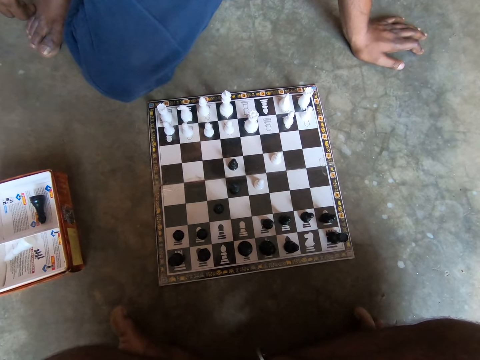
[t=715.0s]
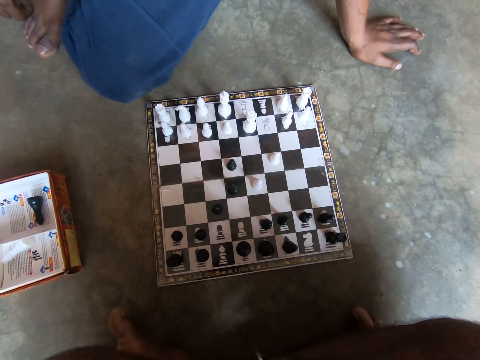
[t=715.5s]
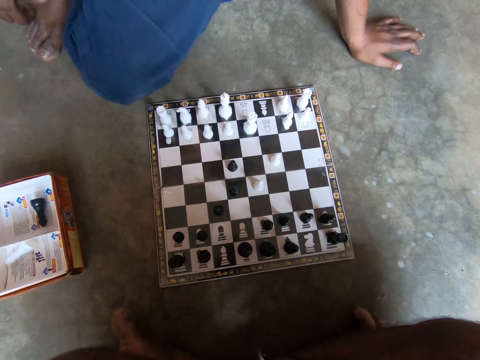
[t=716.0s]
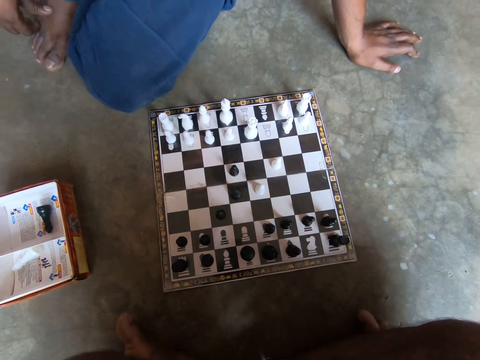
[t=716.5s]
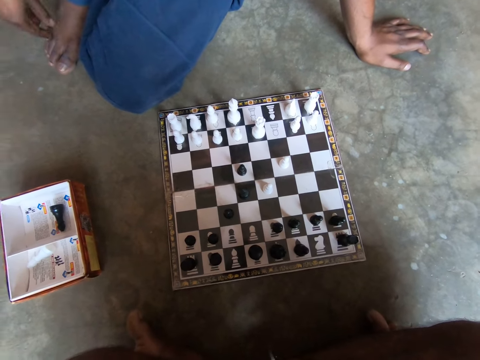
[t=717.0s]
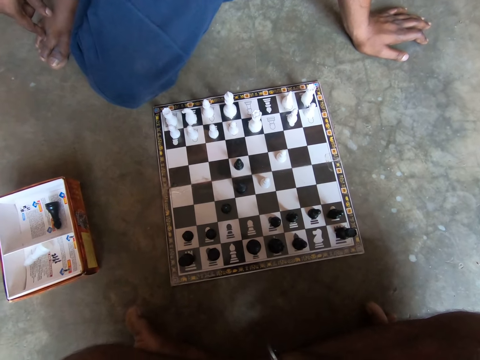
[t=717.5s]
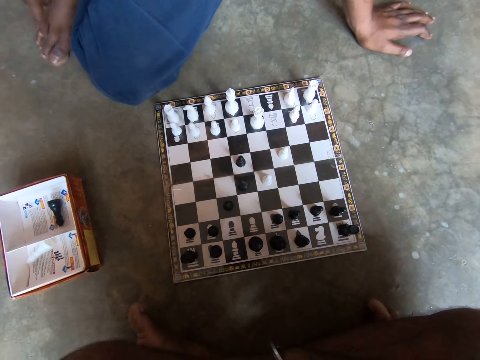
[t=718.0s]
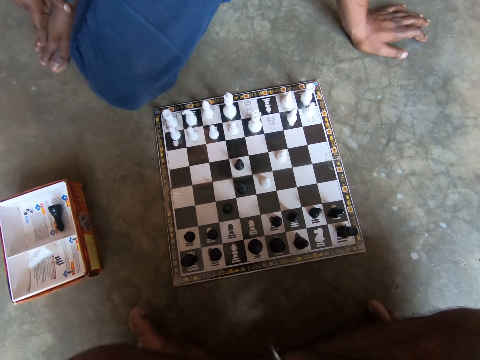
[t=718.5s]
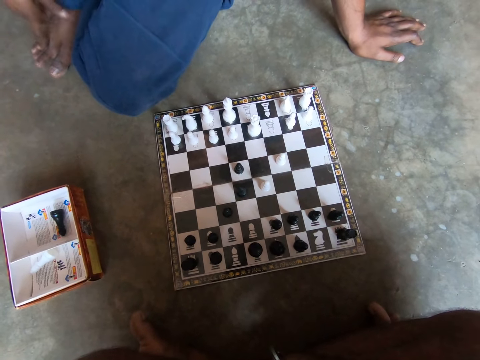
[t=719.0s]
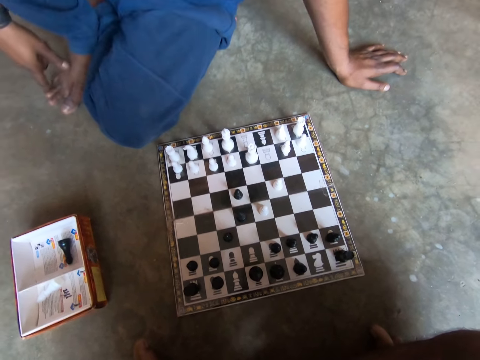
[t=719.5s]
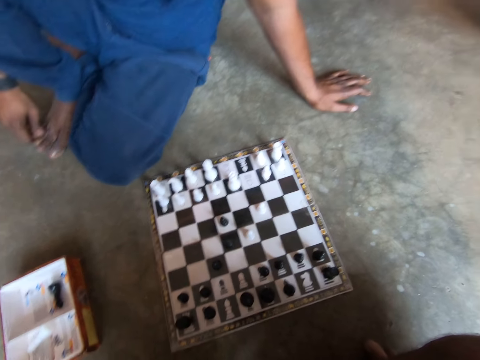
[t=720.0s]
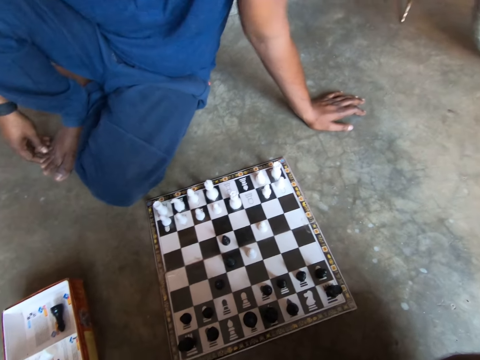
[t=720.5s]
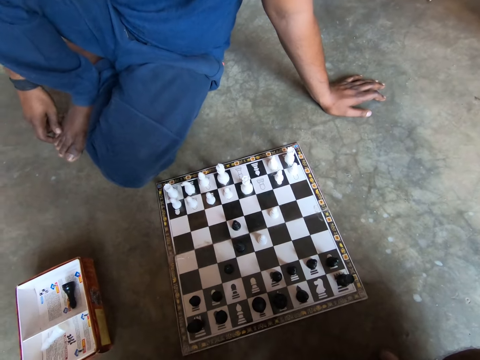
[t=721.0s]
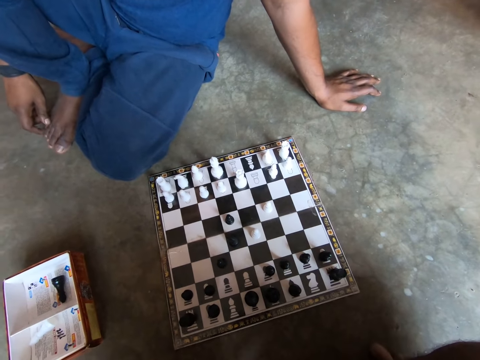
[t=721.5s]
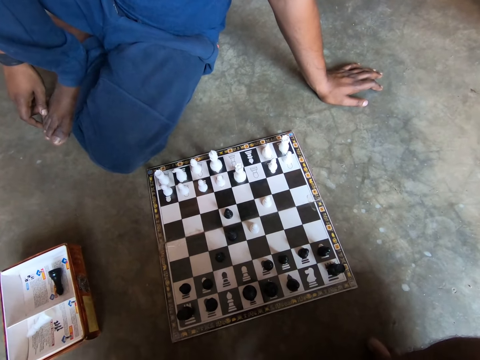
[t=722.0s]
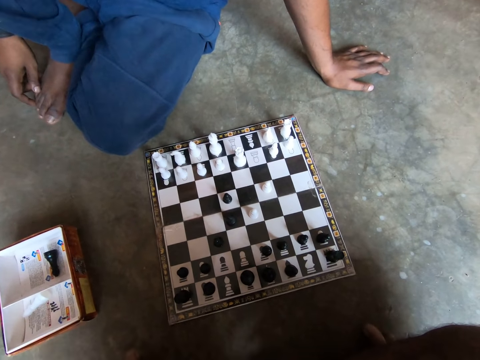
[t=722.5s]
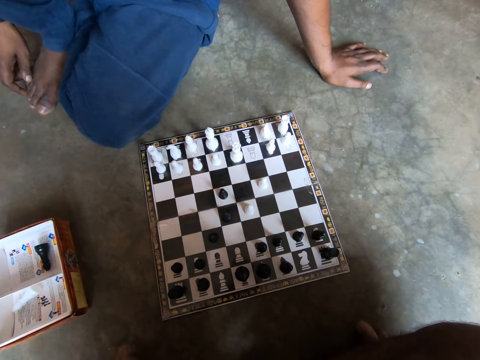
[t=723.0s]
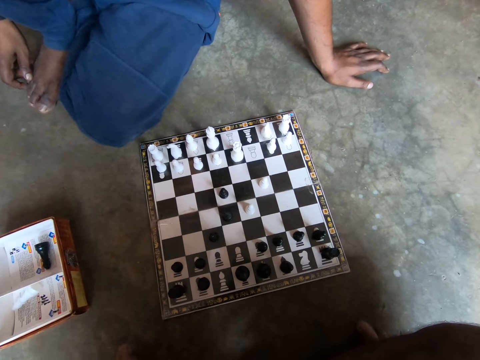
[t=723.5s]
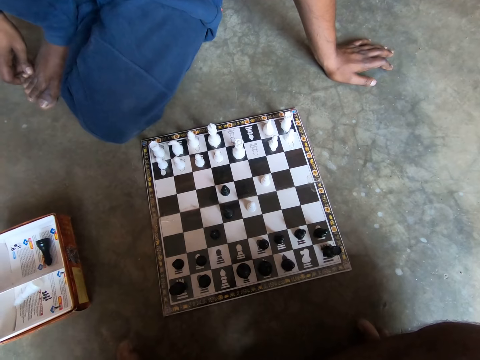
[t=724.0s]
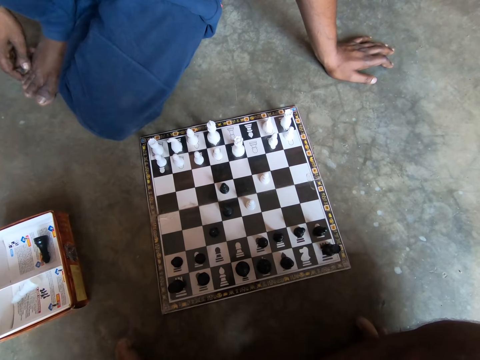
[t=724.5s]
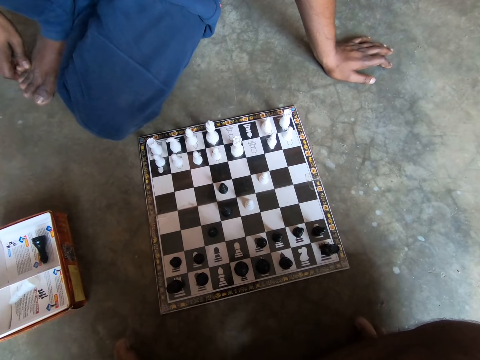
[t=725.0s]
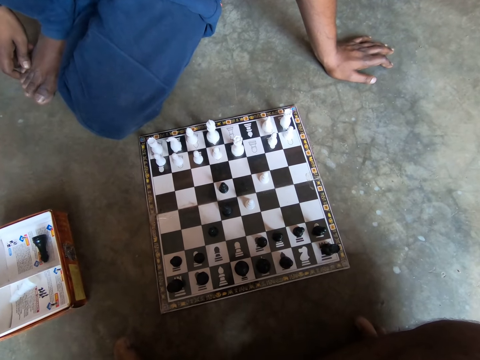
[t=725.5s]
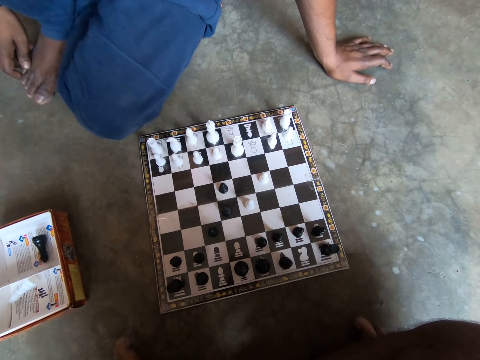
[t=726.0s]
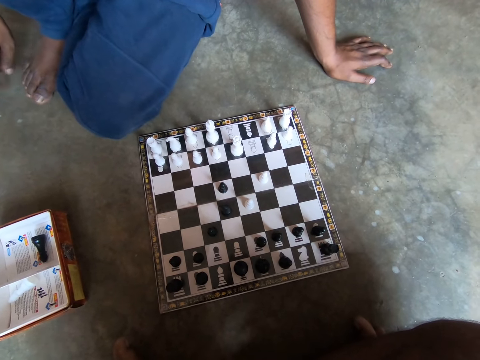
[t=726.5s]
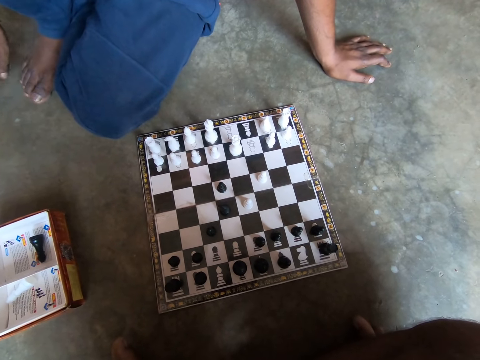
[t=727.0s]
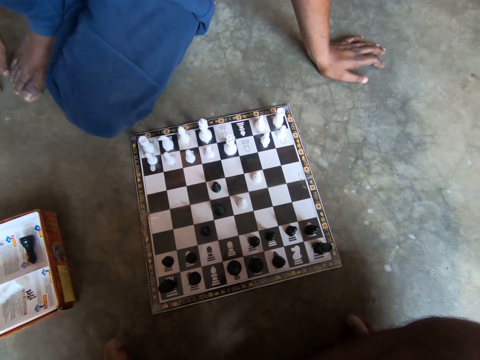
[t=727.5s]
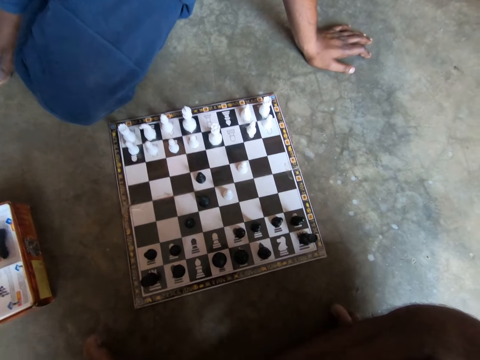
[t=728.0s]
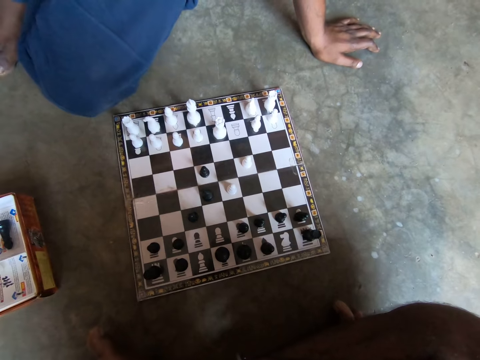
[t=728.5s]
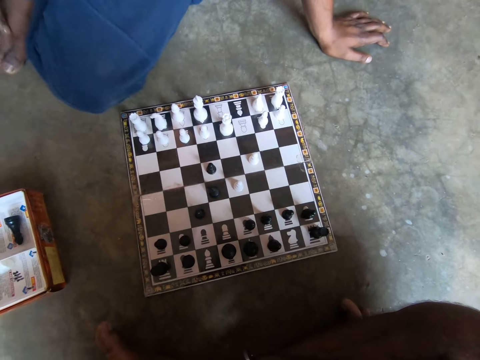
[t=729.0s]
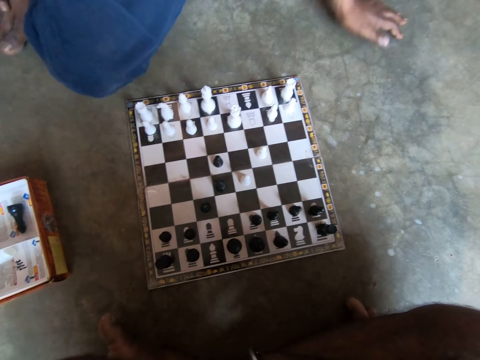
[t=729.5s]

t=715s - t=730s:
The man touches his right leg with his right hand.

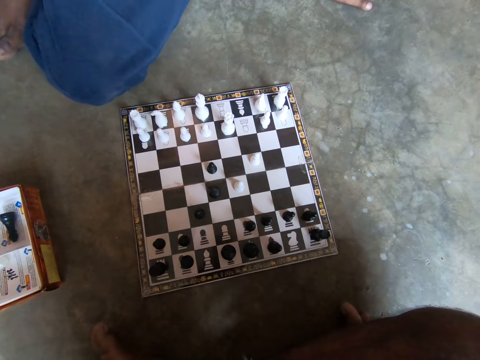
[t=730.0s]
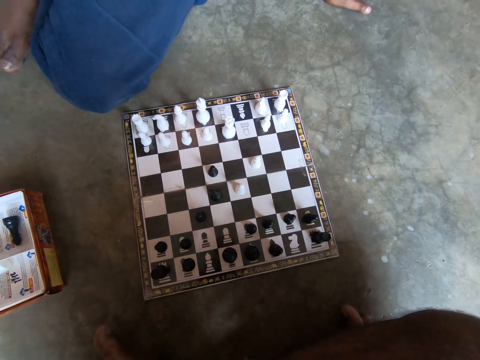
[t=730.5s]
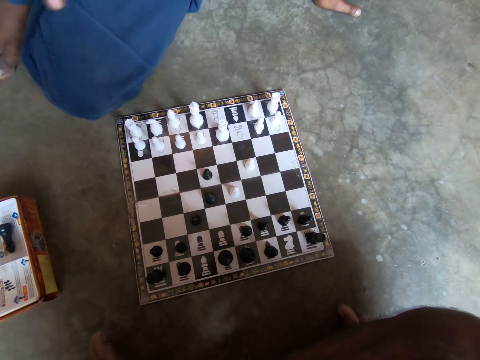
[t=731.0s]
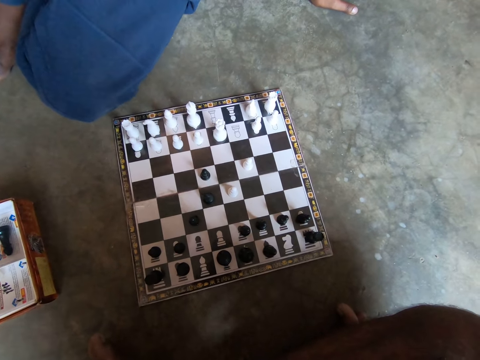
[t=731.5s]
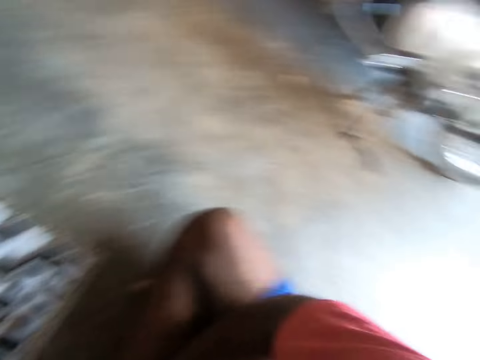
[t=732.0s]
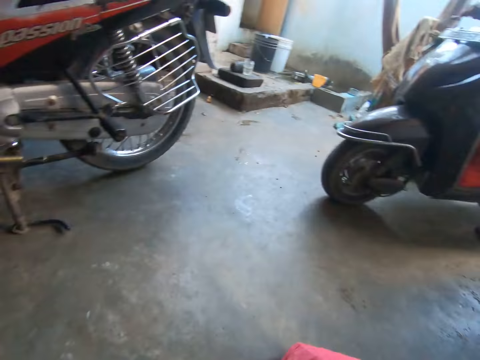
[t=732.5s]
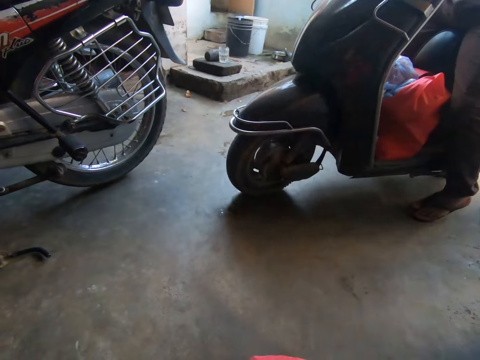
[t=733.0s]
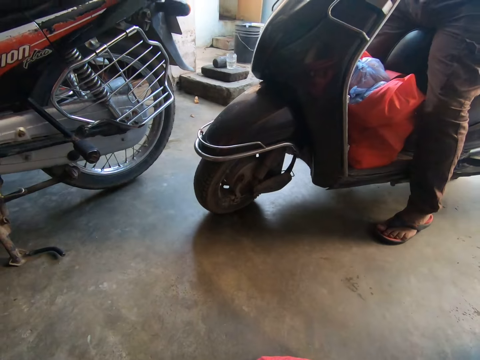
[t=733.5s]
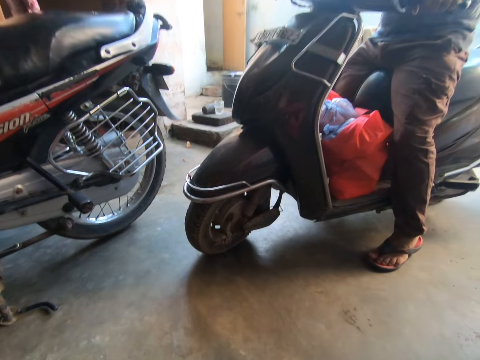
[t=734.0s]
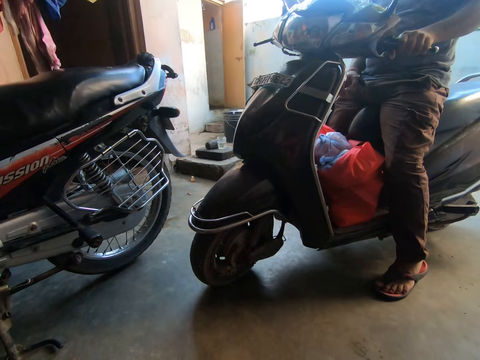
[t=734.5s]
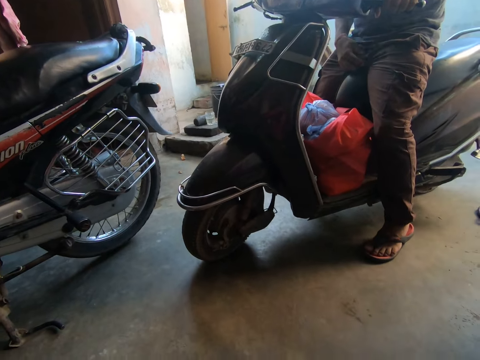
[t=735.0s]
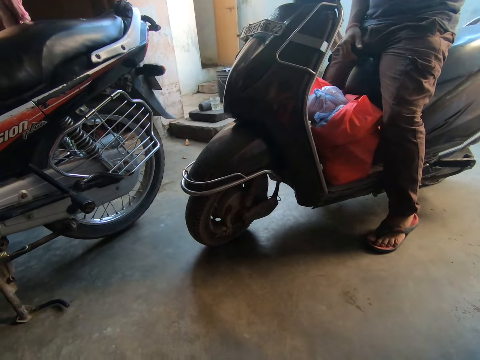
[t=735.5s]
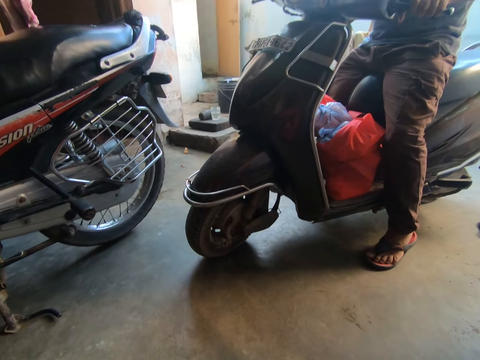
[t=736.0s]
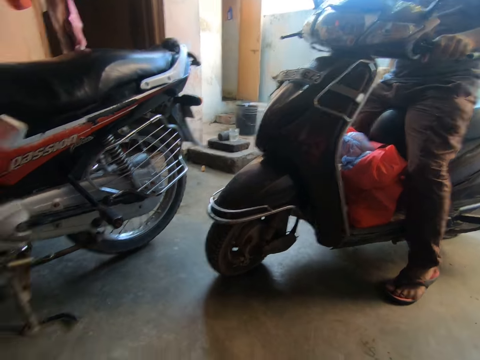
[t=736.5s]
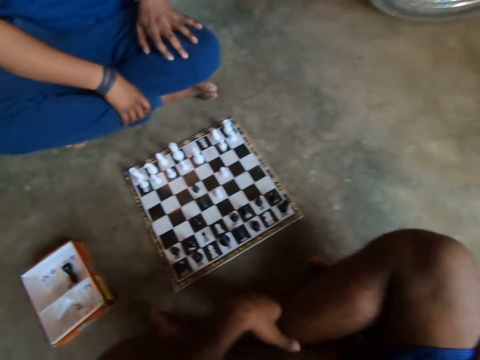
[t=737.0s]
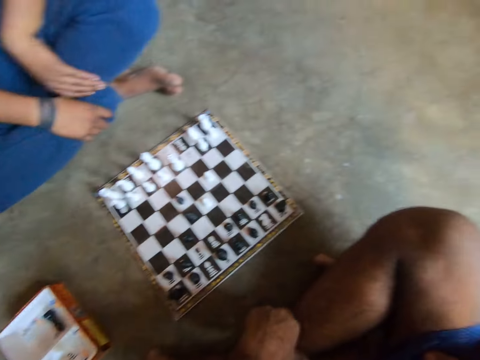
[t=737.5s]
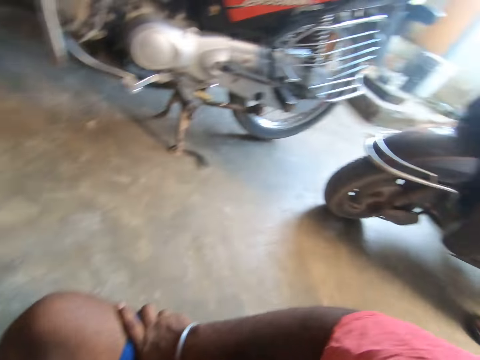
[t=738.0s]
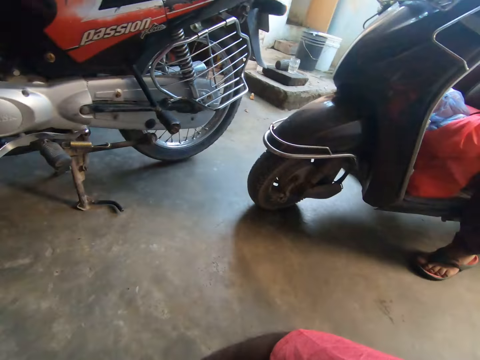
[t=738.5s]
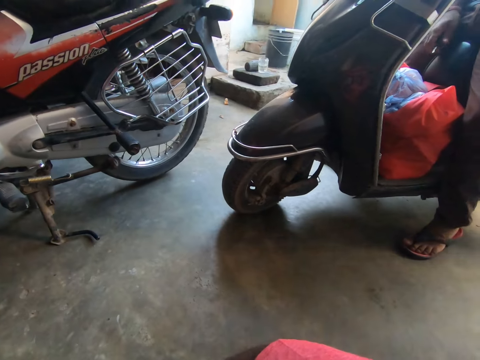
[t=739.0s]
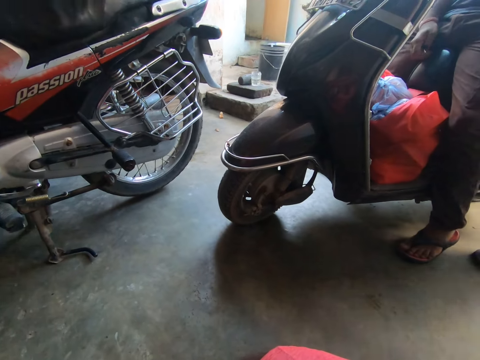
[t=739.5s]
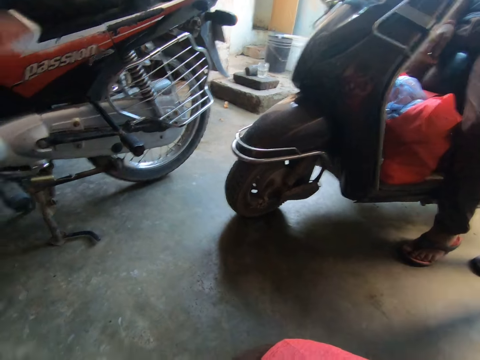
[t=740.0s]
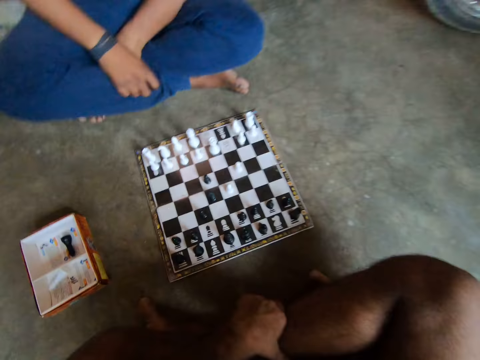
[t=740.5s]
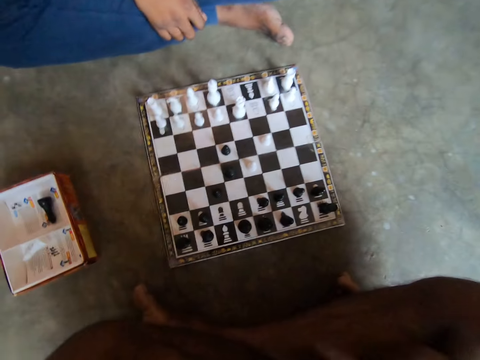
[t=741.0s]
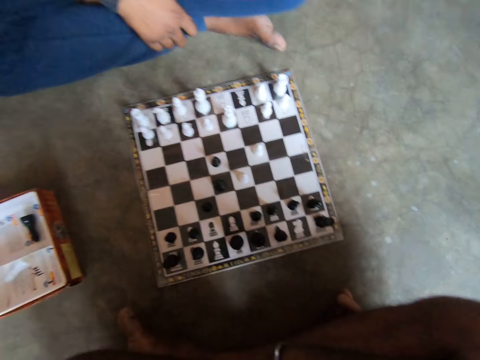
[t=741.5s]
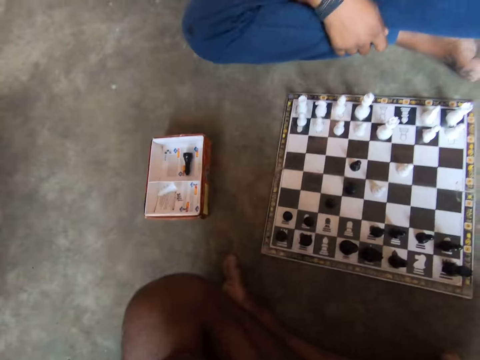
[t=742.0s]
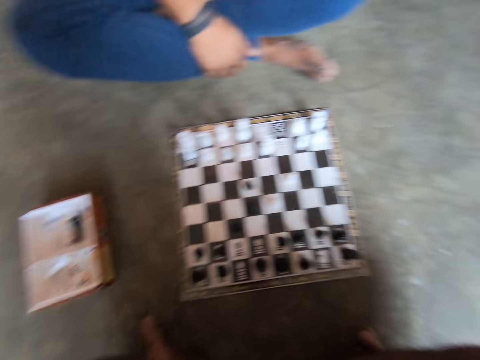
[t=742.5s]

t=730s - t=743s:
A man rides a scooter towards the camera wearer. The camera wearer looks around the room. They stare at the man. They stare at the checkerboard.
